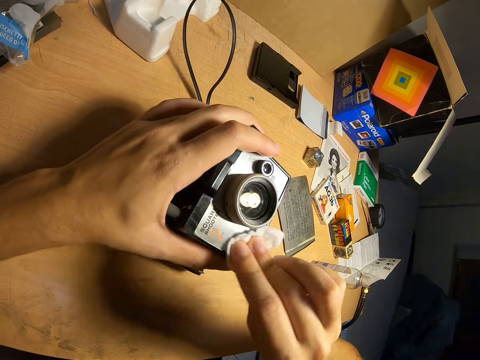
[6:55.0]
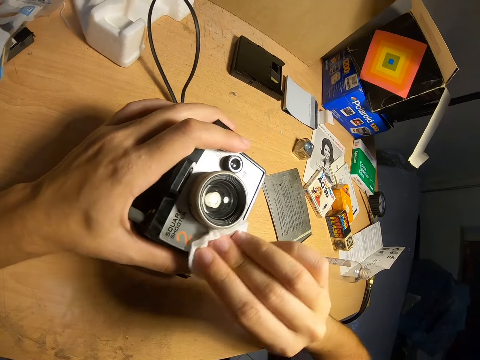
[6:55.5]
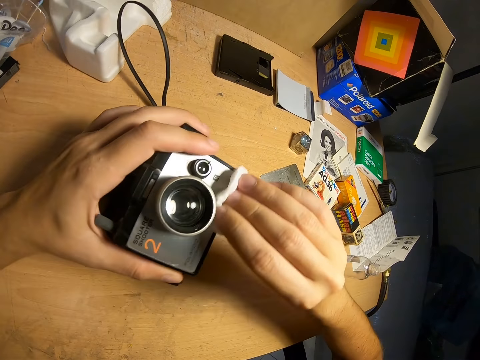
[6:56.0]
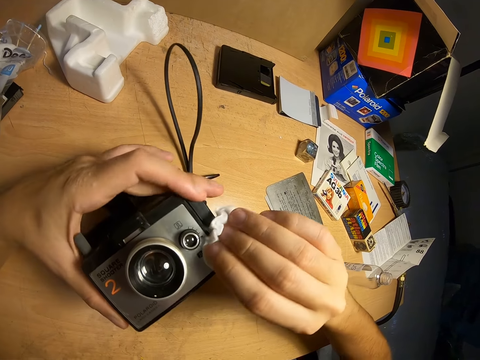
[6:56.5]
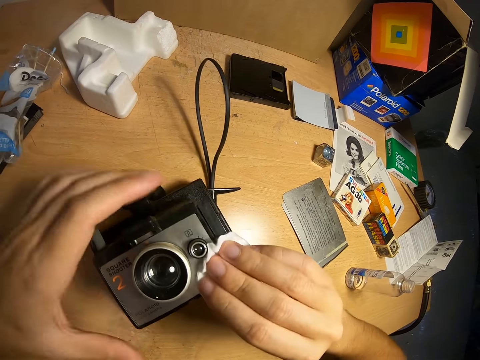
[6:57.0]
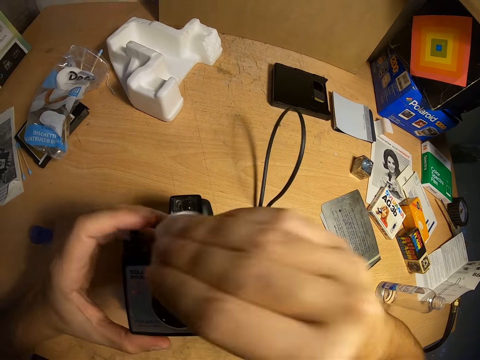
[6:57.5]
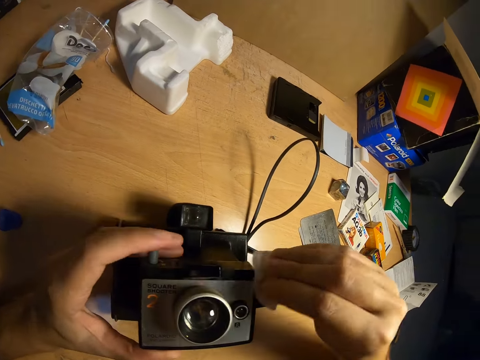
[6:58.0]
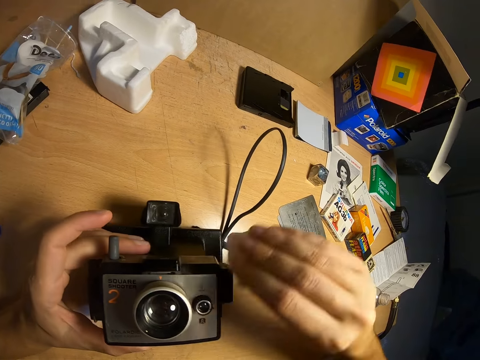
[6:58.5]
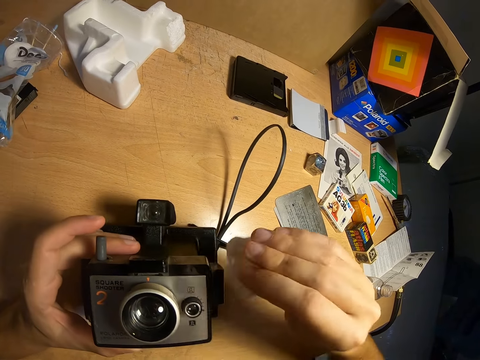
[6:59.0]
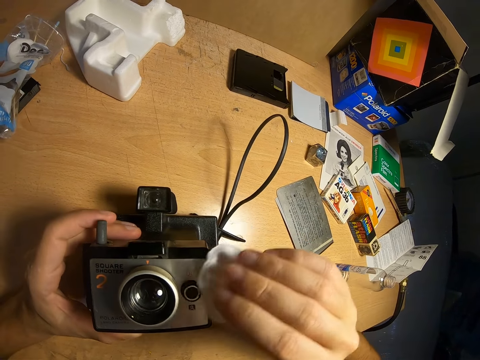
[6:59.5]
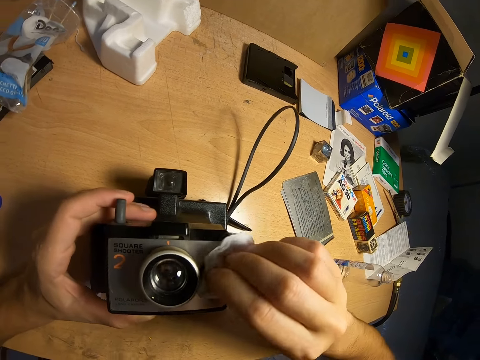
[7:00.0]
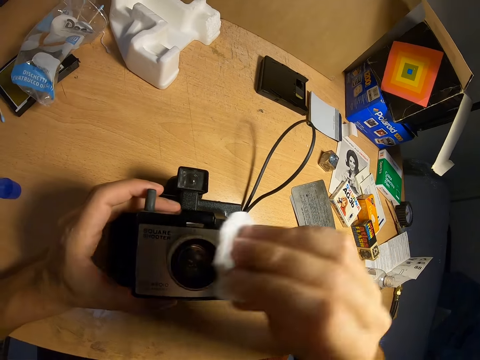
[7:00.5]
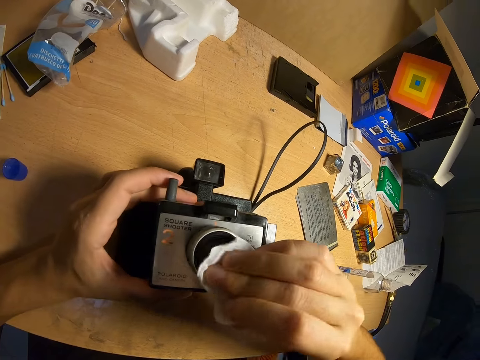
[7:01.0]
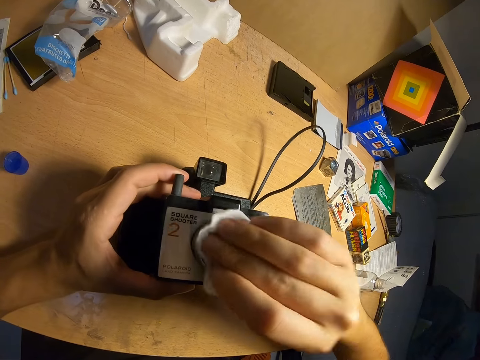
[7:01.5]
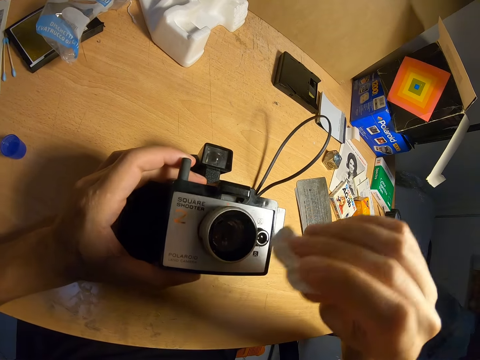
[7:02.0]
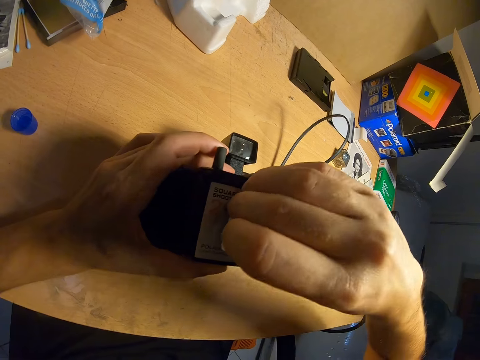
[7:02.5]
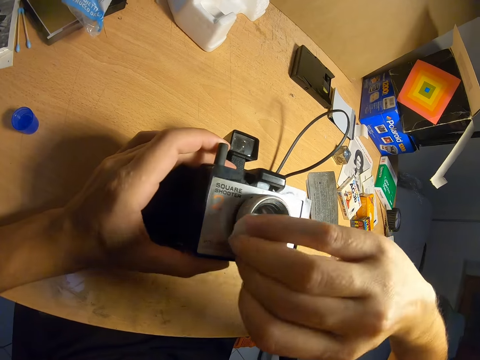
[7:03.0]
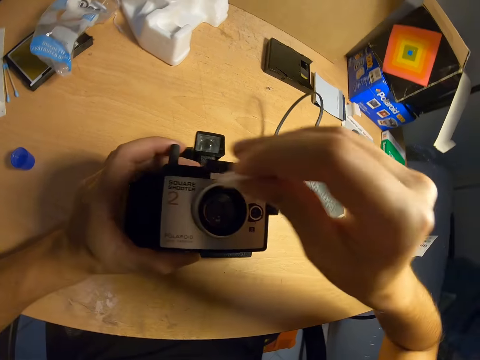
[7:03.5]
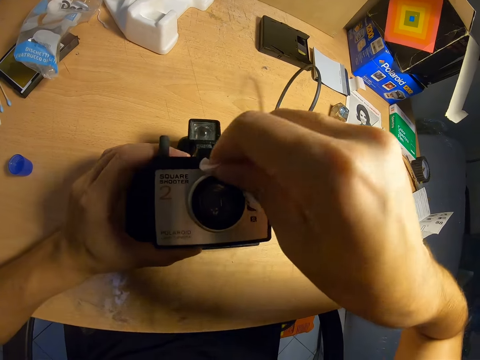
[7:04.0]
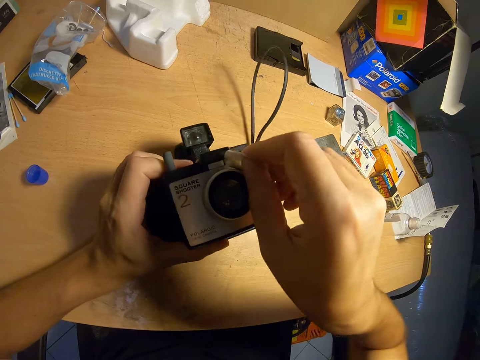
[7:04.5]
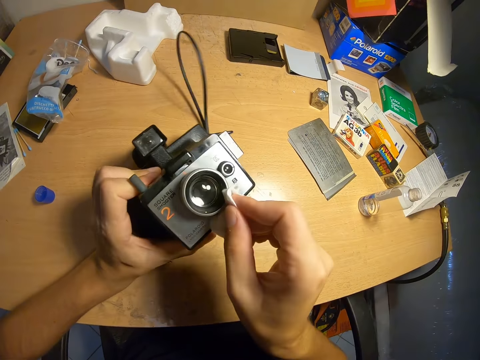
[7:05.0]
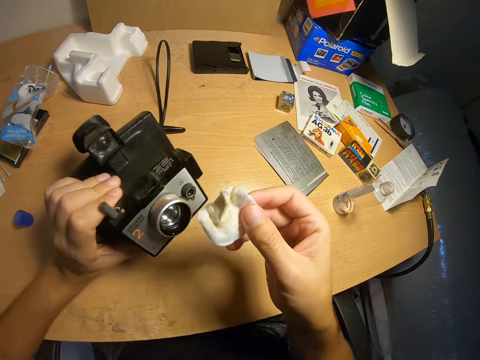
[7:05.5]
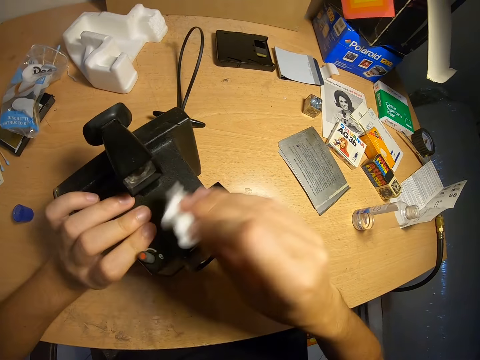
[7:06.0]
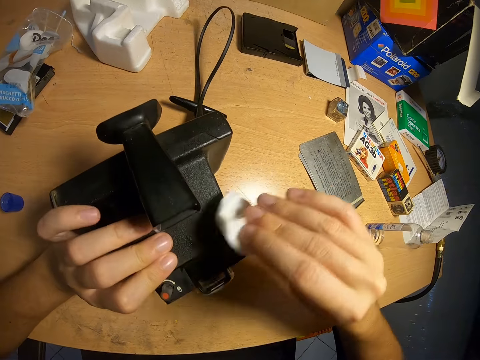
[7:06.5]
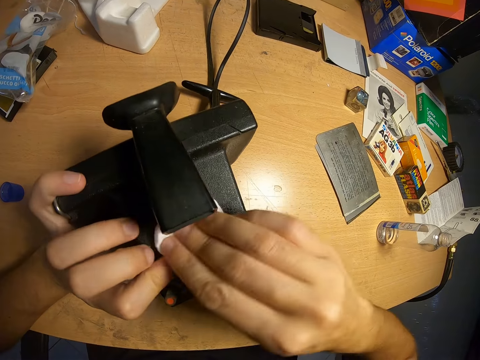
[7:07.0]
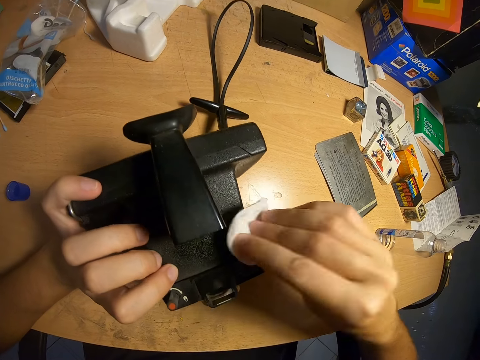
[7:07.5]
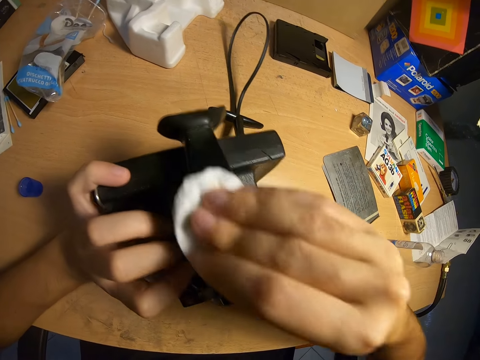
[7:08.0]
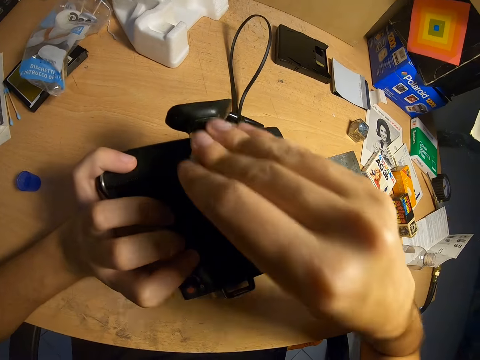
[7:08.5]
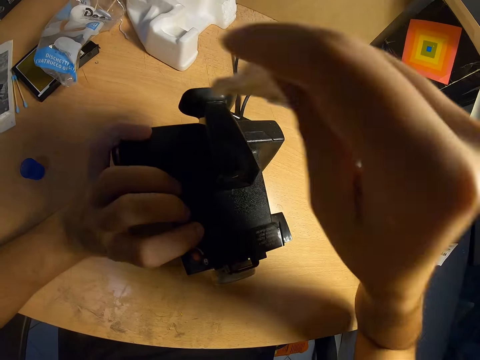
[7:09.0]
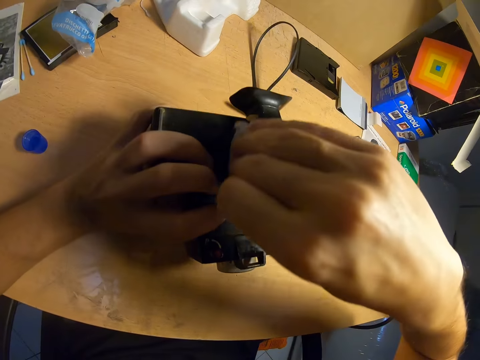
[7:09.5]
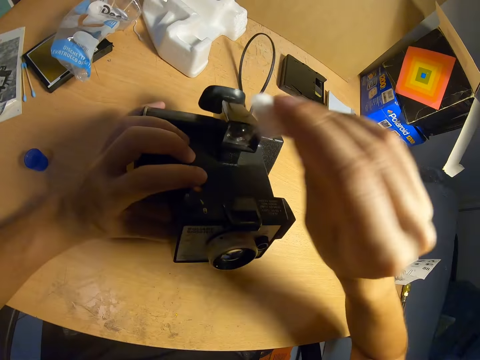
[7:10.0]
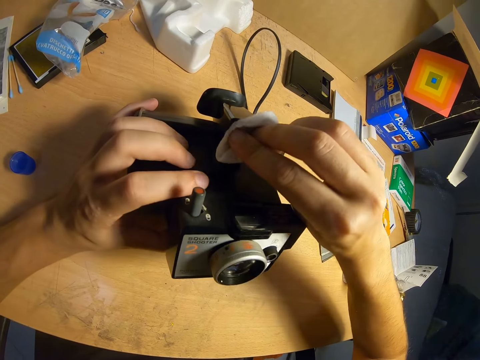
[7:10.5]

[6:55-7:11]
The camera wearer wipes the body of the camera. They turn the camera. They clean the camera with the wipe.

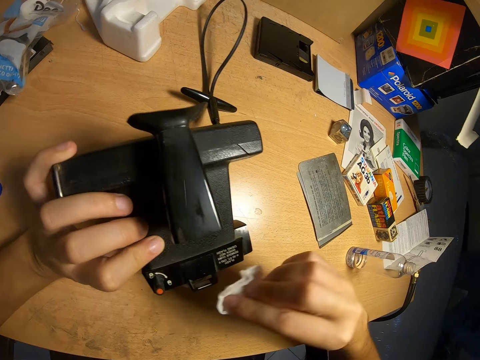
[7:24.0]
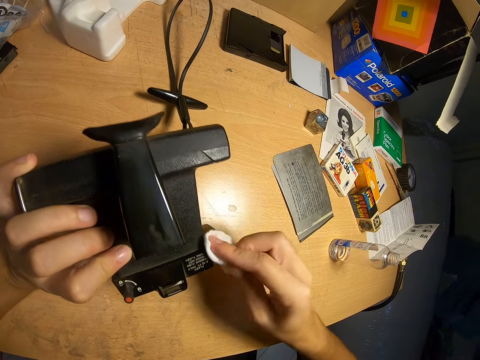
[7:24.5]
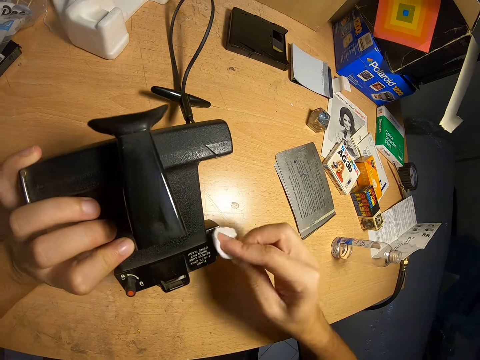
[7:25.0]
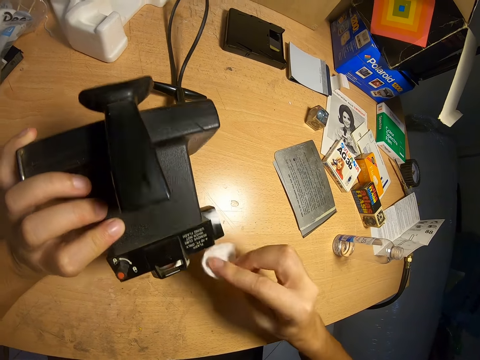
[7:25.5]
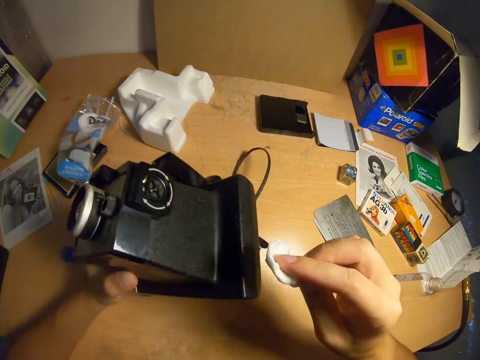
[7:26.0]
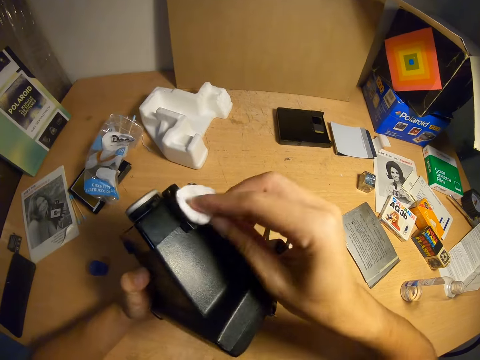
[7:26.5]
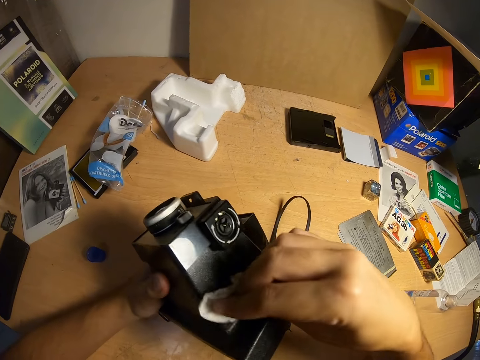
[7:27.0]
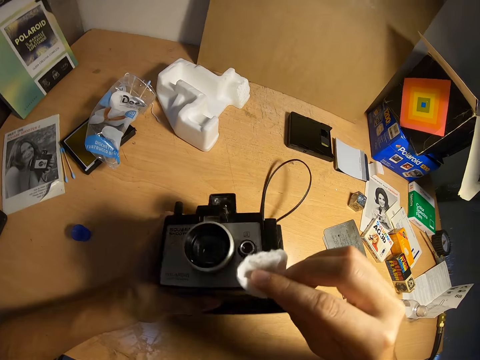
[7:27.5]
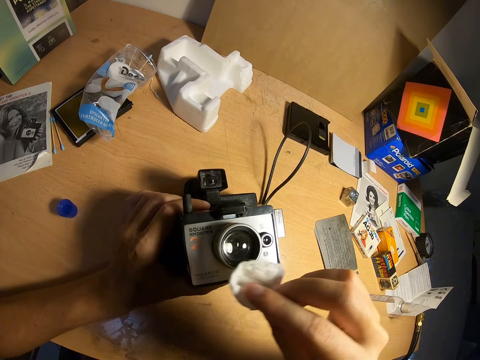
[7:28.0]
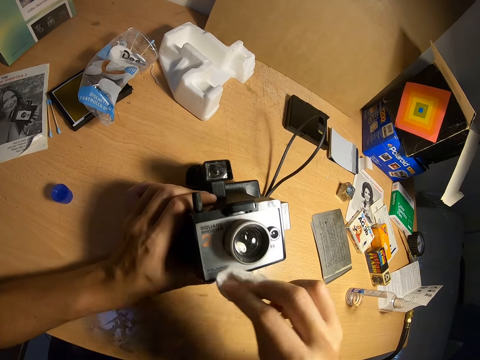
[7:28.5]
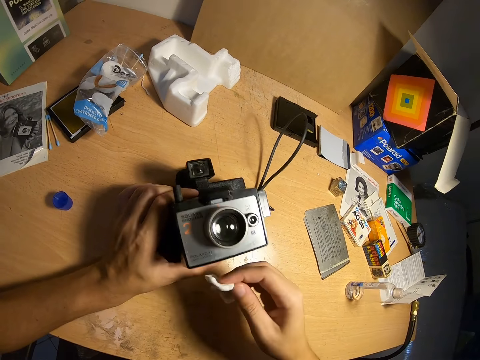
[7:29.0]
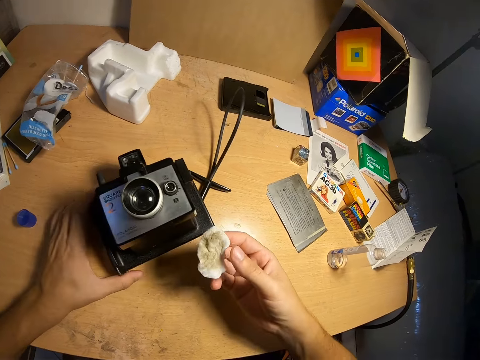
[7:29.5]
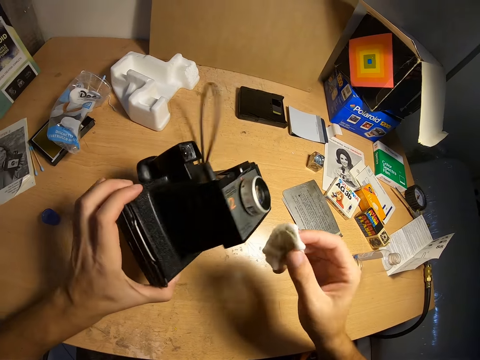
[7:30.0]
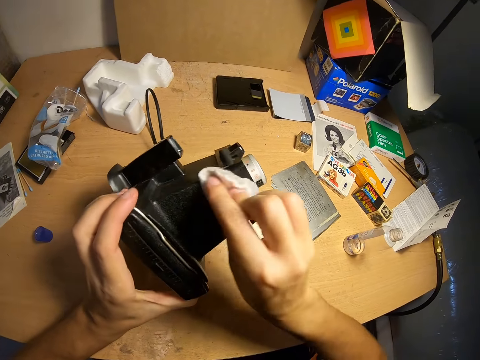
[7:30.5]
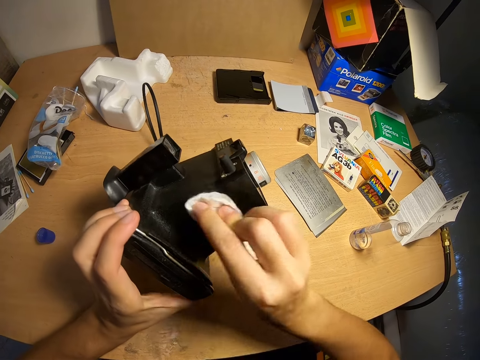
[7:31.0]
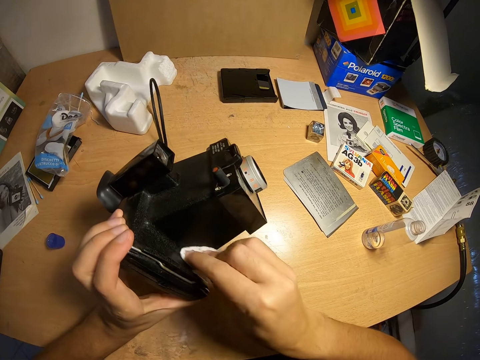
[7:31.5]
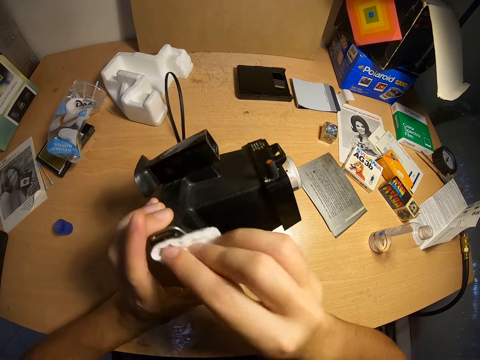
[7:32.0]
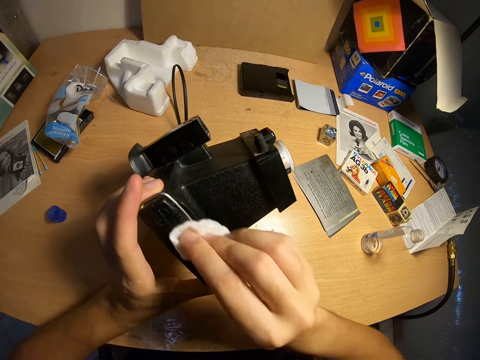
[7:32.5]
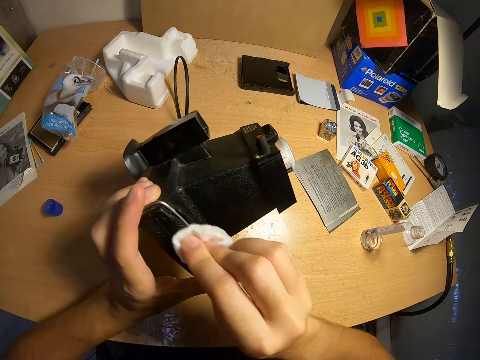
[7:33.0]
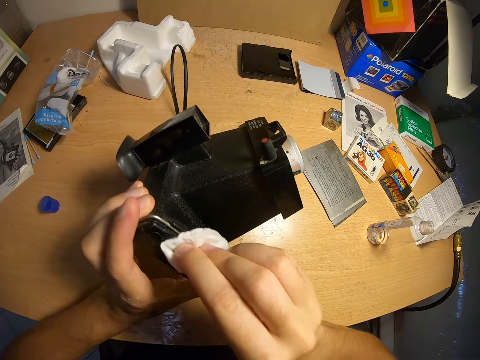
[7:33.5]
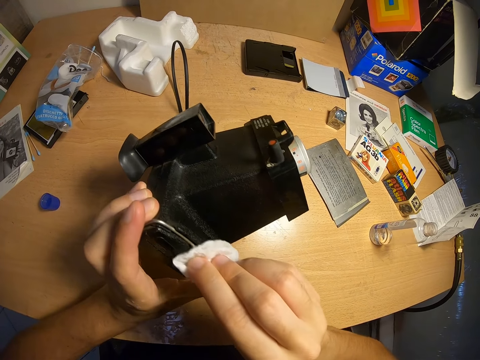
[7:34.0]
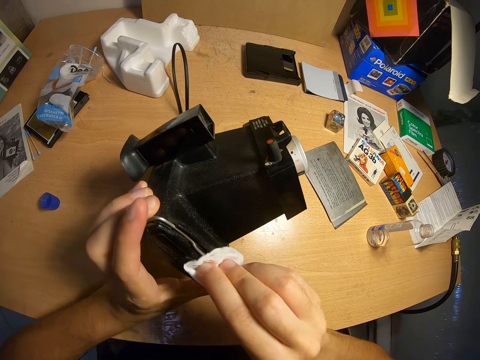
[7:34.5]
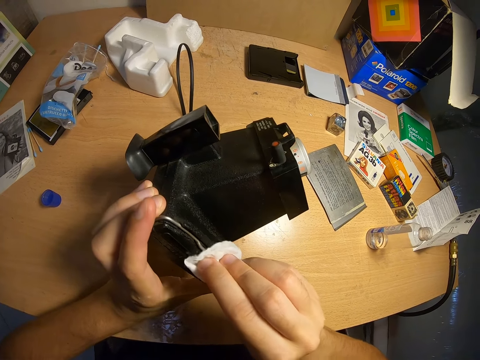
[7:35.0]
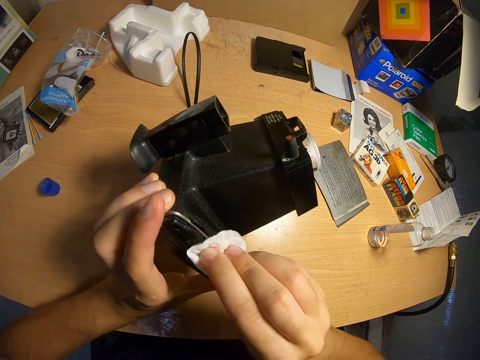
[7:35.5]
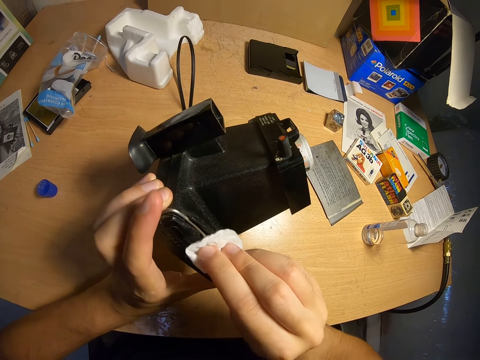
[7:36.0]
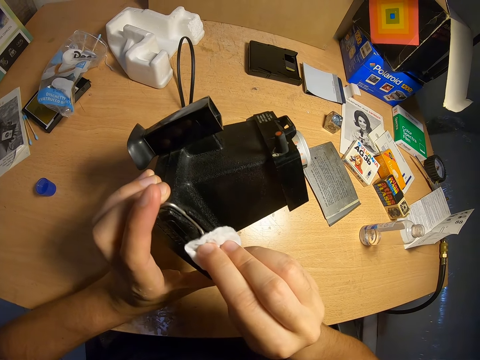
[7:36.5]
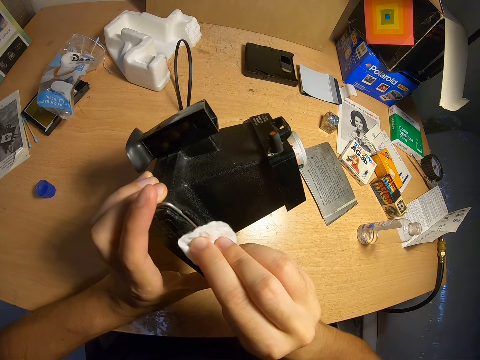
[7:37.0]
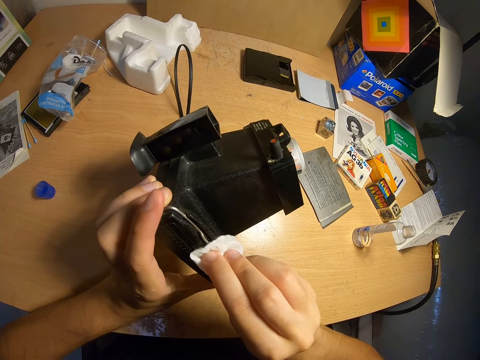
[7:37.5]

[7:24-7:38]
The camera wearer turns the camera. They clean the camera with the wipe. They turn the camera. They clean the camera with the wipe.
